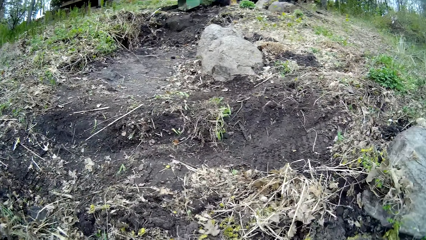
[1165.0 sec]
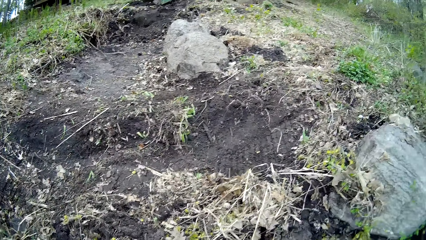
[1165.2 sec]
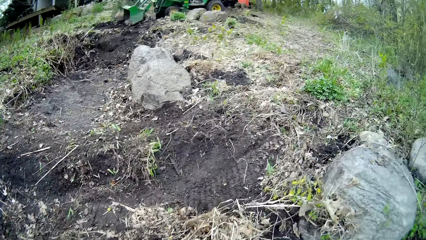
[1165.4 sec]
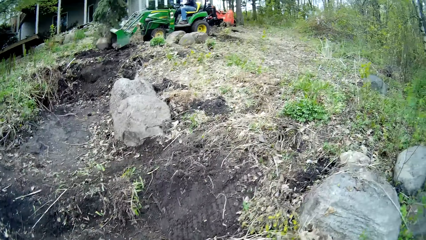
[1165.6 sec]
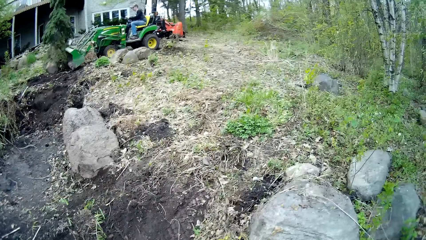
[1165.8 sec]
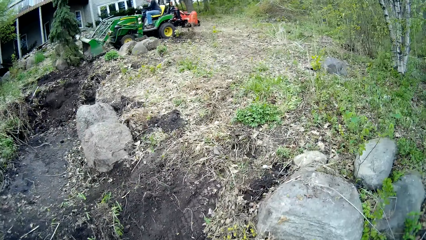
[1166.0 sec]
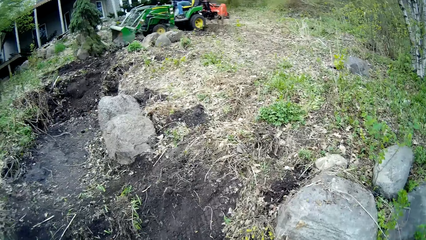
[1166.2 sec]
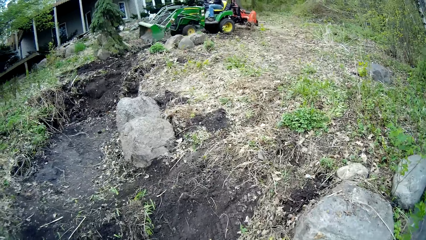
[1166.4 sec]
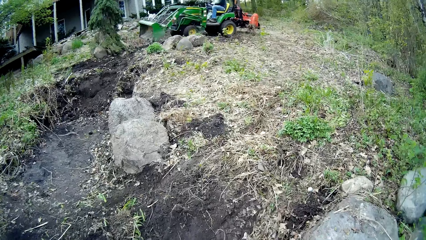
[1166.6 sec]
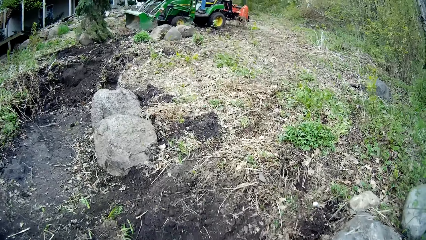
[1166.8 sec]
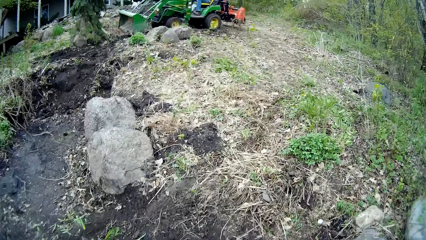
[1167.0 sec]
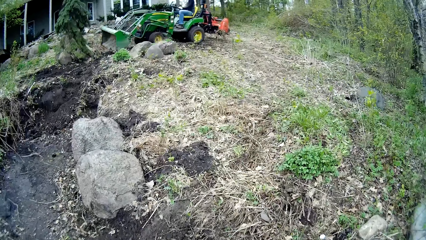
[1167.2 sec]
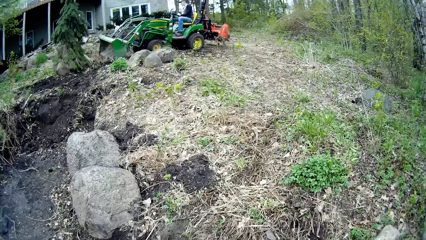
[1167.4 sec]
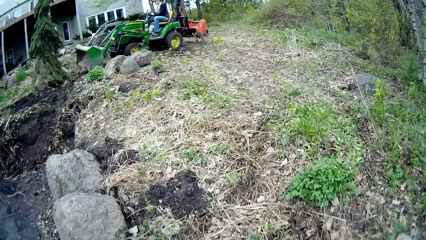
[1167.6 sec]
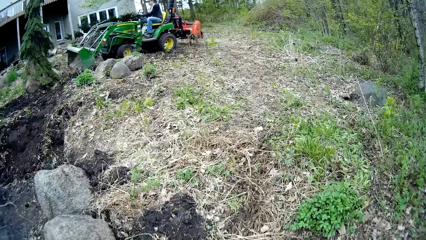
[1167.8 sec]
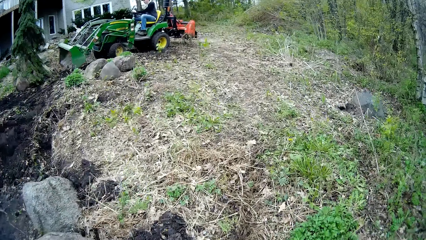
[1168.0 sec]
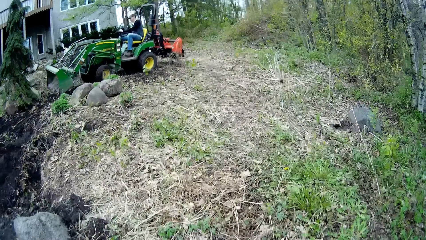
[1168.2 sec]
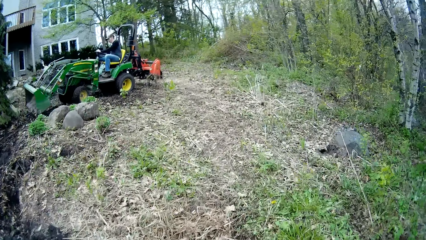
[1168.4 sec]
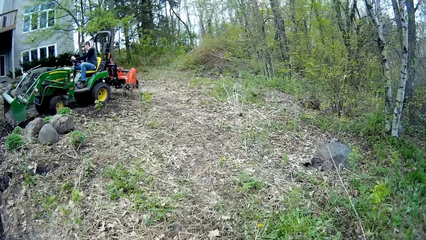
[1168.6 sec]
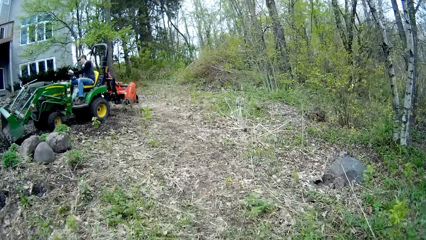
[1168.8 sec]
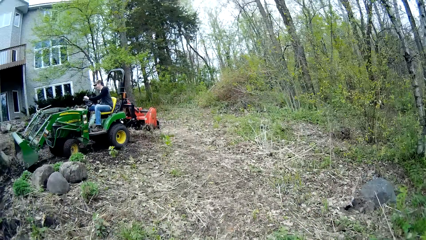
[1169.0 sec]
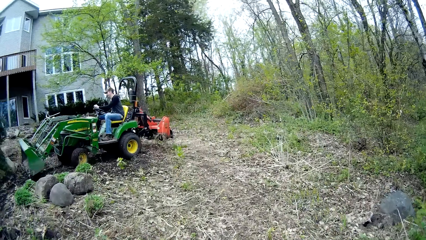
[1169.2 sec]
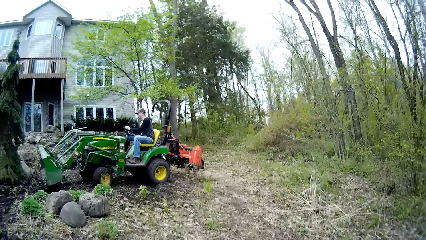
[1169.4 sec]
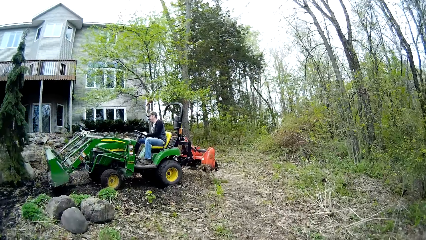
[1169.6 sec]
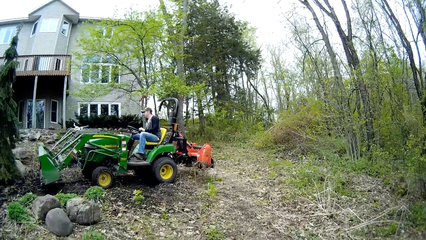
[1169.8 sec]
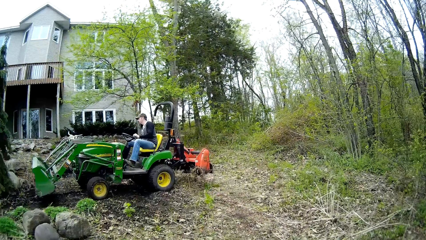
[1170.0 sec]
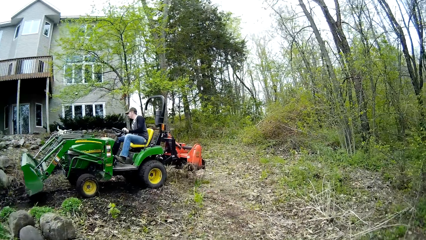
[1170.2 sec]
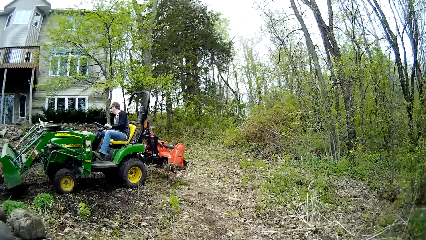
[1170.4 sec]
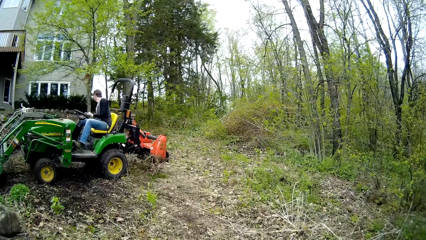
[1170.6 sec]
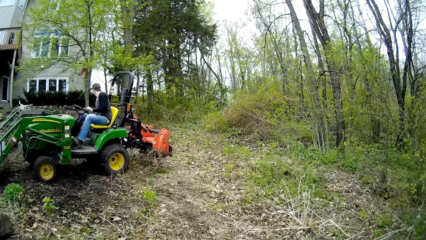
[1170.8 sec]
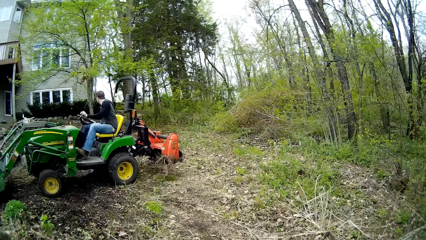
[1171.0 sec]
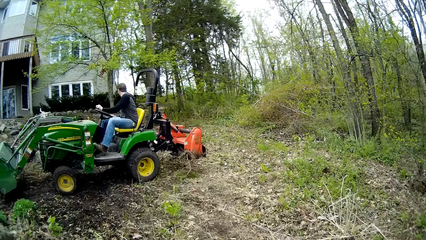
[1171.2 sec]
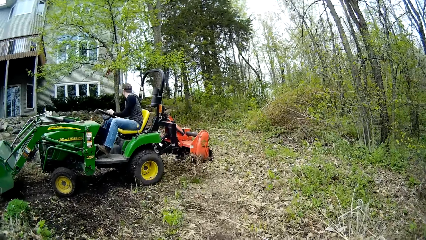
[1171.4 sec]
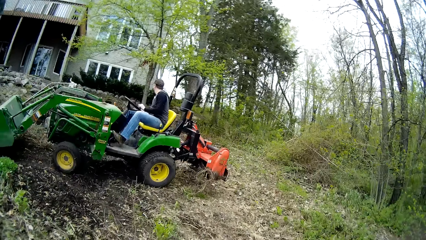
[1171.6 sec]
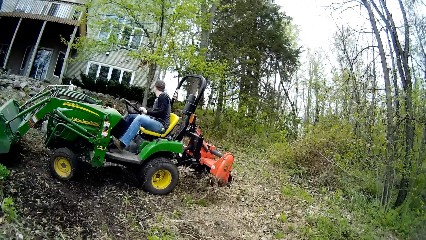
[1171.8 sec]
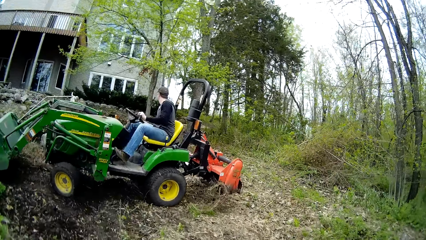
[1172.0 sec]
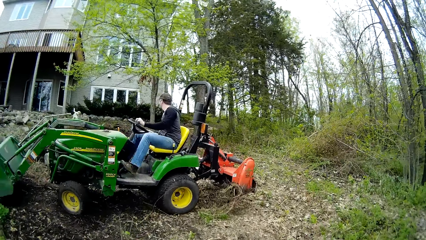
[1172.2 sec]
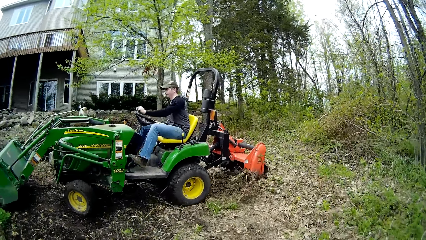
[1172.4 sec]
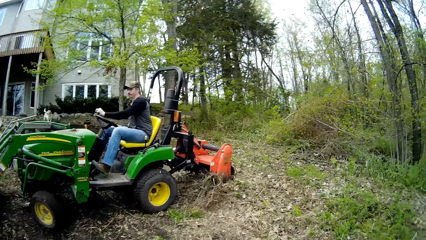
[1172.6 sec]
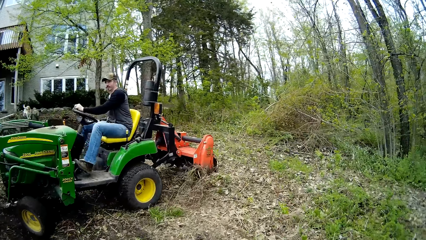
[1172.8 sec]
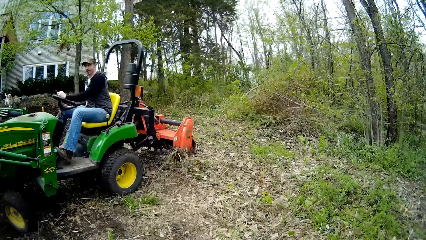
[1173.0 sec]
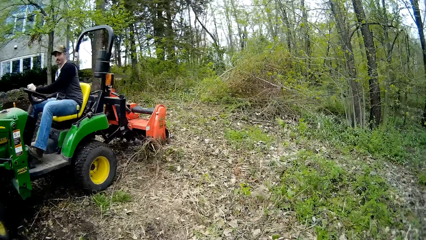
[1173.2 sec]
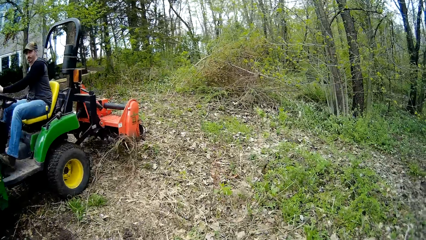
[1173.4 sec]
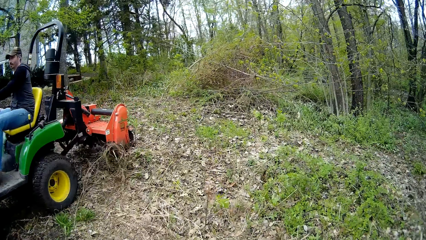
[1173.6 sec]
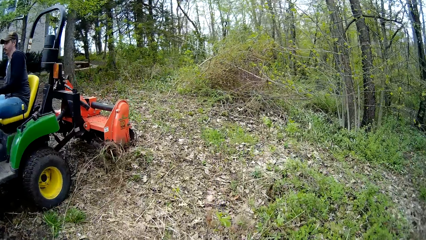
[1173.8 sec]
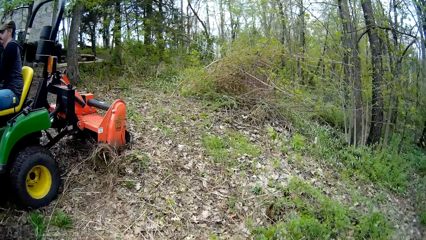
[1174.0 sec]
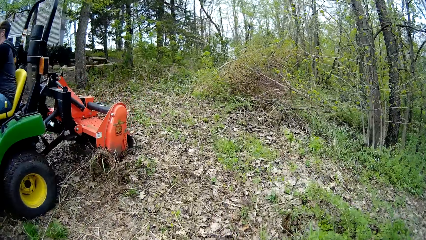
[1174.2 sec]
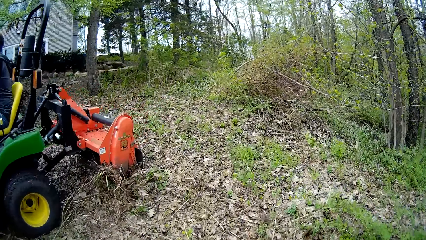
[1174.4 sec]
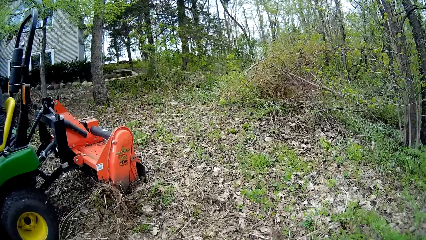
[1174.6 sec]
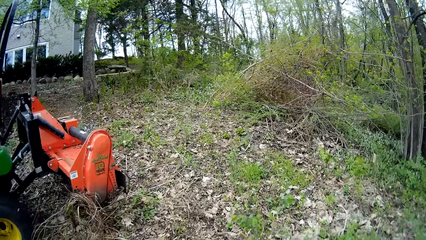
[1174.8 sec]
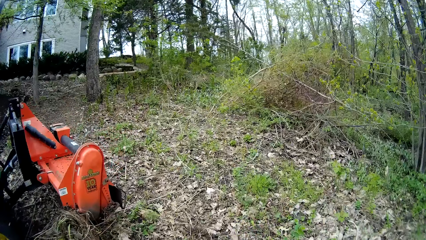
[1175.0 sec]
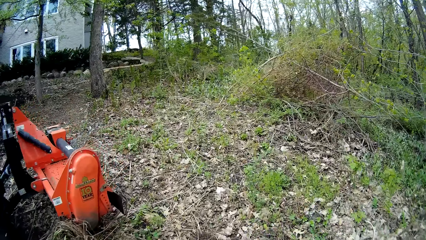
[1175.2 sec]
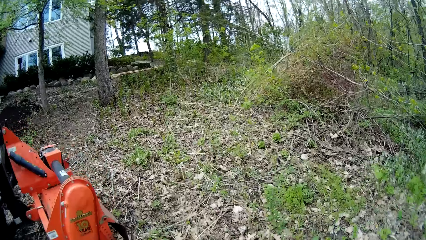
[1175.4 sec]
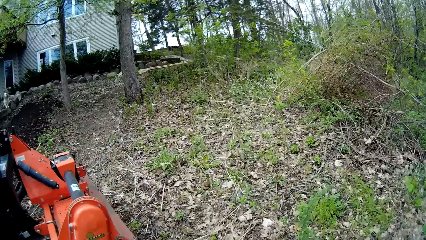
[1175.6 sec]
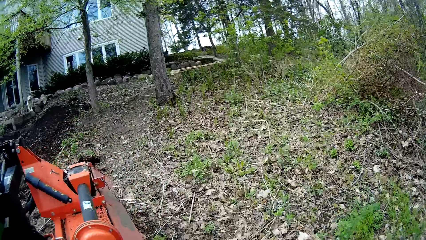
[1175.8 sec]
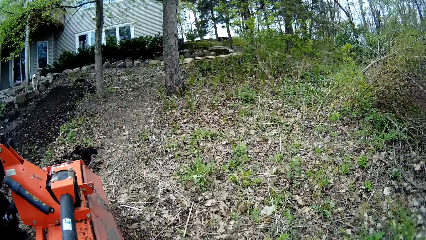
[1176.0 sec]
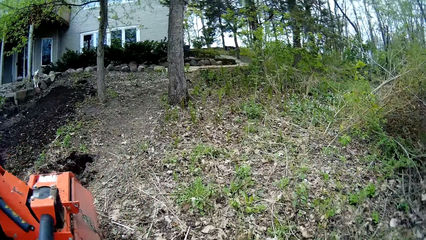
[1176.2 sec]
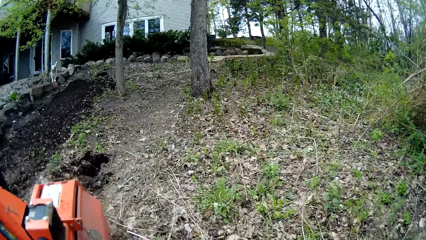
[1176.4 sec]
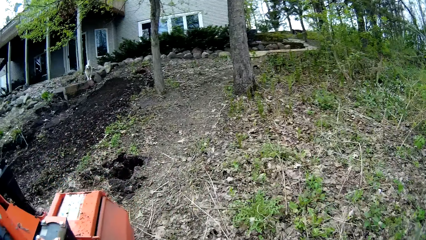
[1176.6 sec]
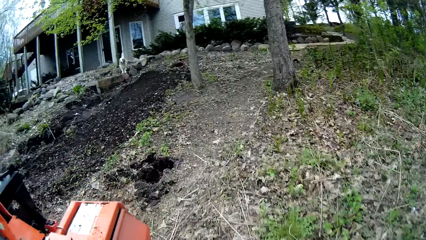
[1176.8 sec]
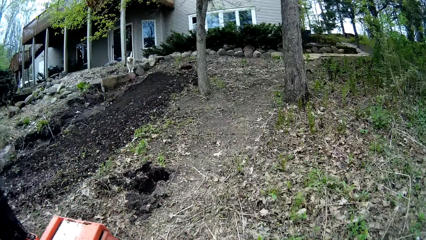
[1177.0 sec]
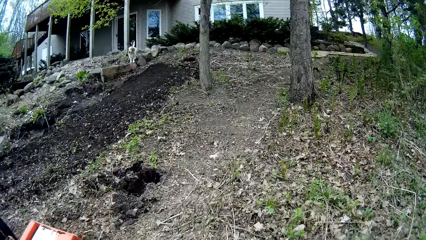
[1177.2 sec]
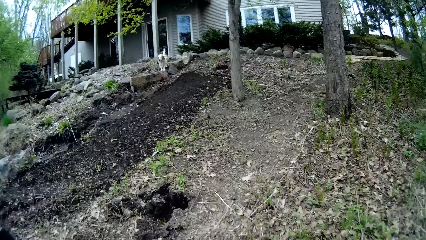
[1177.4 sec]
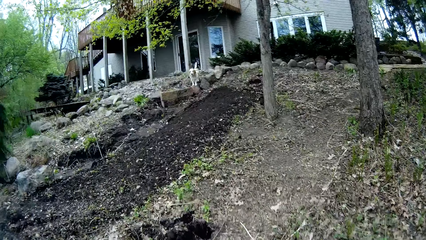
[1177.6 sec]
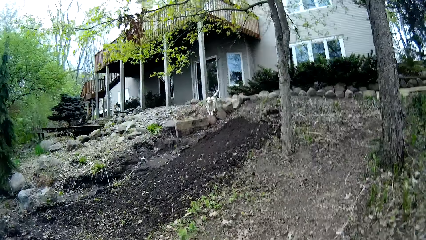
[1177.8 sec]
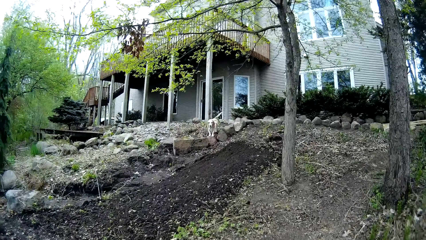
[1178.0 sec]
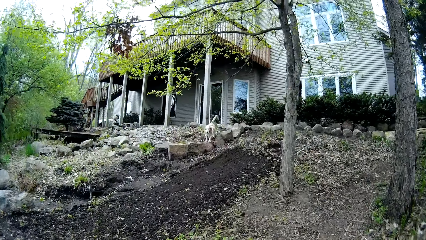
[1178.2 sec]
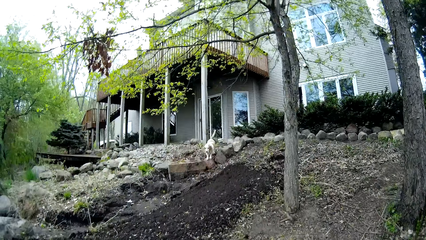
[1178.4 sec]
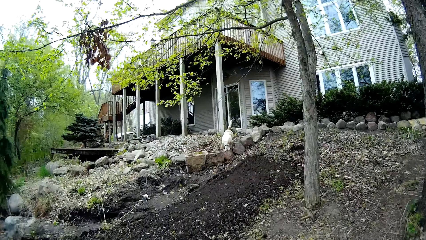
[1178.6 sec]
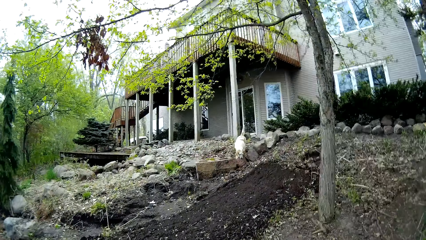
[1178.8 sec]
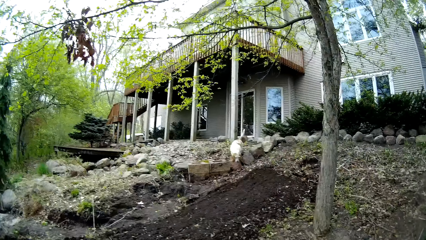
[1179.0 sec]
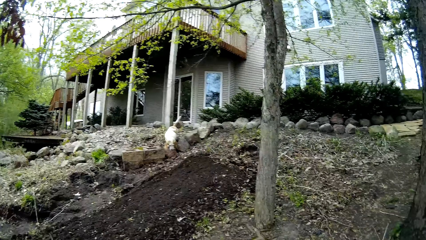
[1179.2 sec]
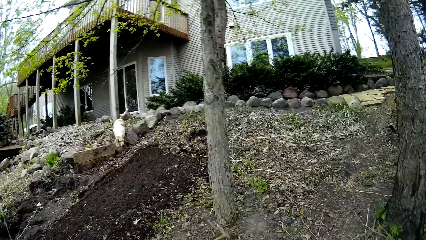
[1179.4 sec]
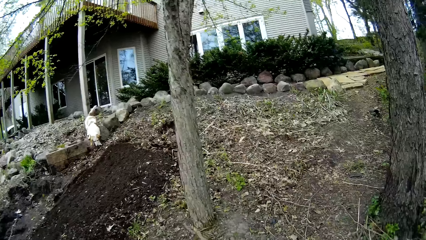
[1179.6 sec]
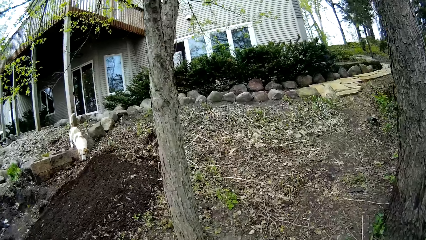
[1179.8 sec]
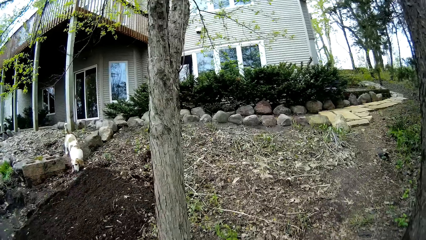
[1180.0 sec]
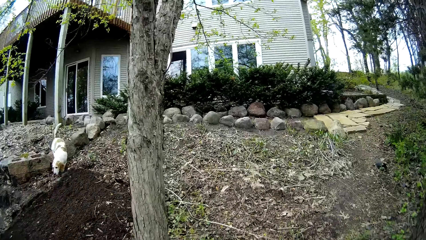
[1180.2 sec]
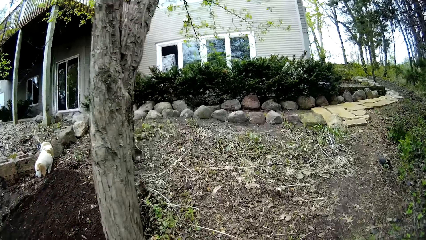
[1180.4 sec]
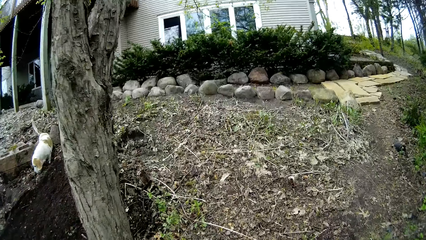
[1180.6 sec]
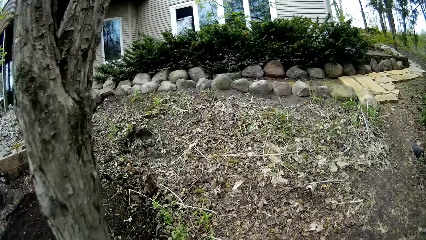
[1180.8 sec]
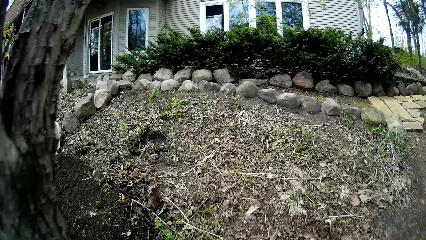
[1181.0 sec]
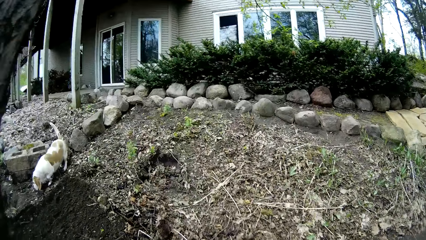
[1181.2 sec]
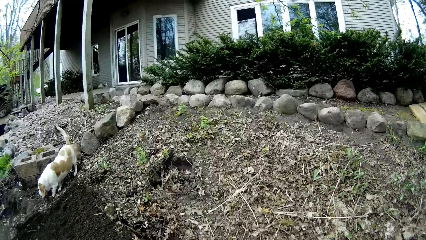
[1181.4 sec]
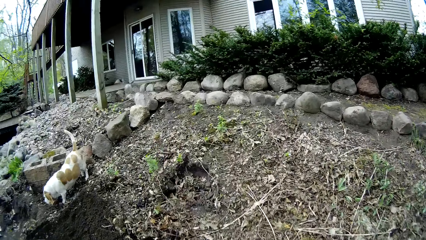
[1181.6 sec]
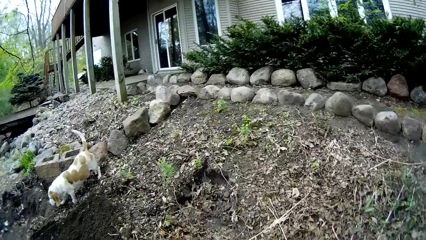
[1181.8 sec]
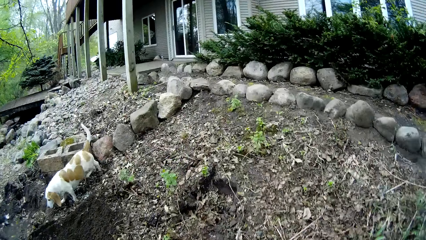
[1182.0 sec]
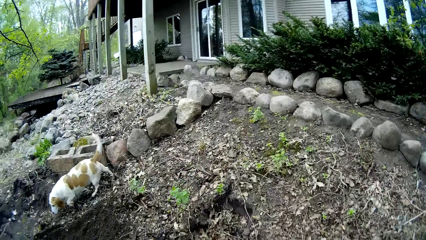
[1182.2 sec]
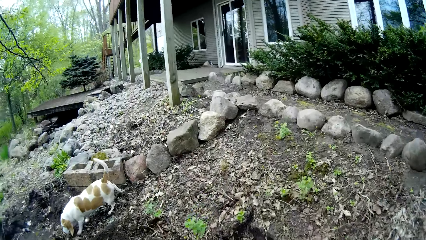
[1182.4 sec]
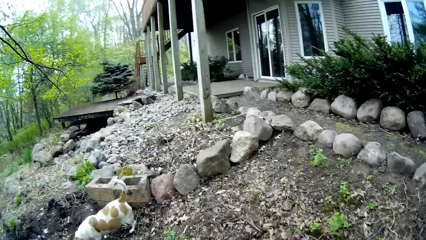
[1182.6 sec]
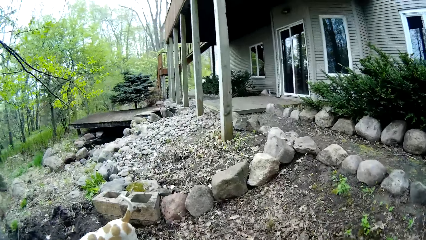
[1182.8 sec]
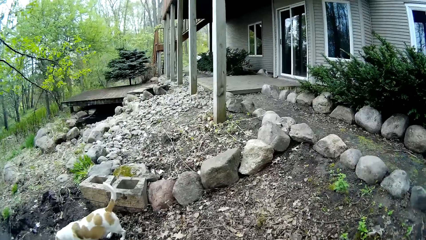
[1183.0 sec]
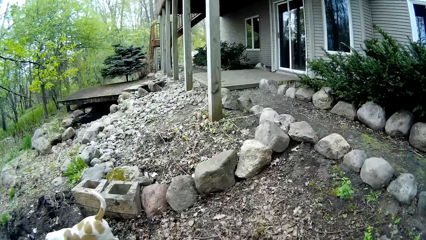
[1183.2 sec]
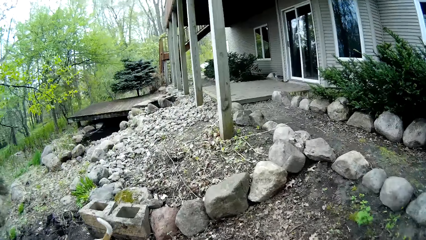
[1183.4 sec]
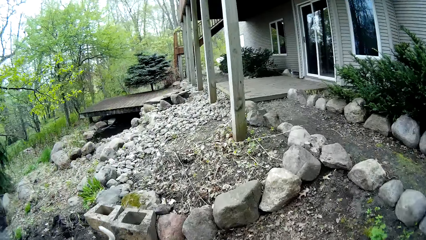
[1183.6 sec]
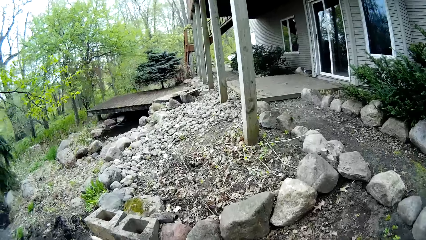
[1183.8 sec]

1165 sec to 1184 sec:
The camera wearer looks around. They look around again. They walk in the compound. They walk in the compound repeatedly. They look around. They walk in the compound. They turn around.
